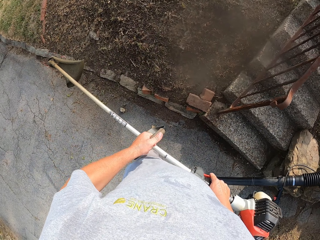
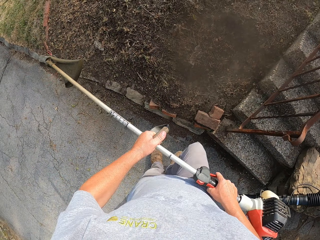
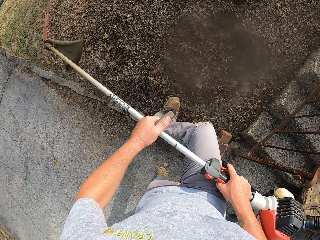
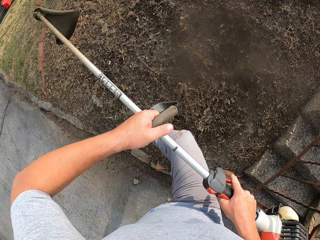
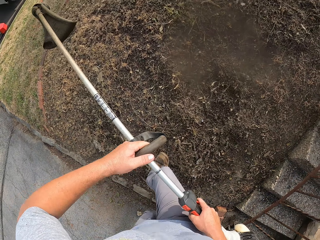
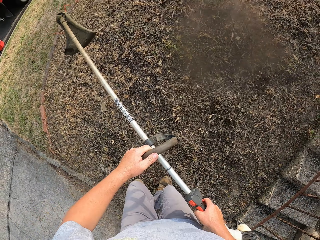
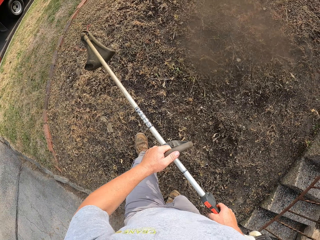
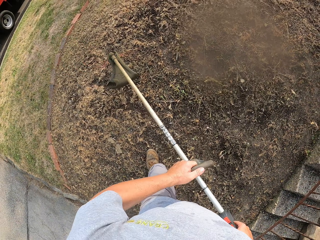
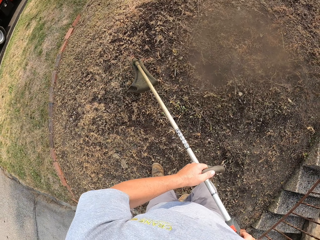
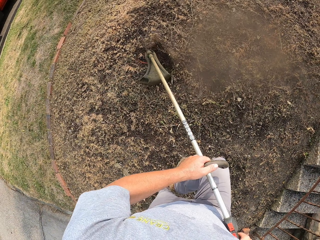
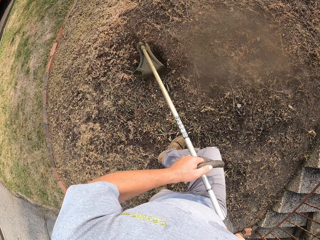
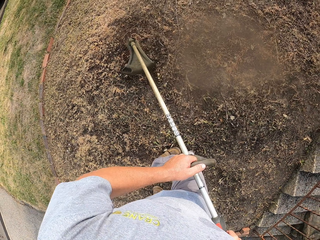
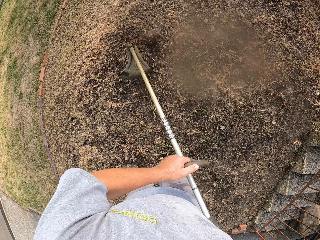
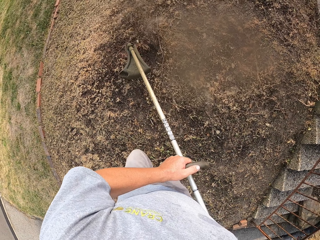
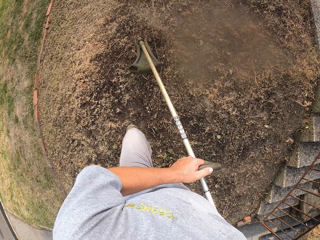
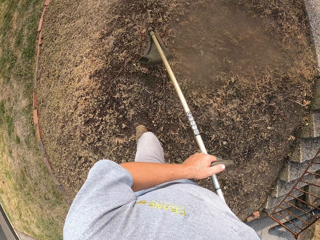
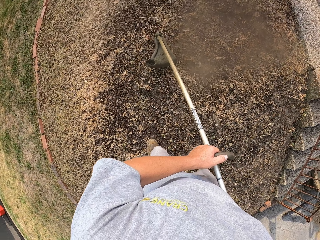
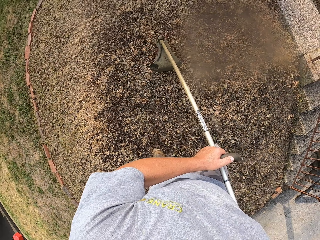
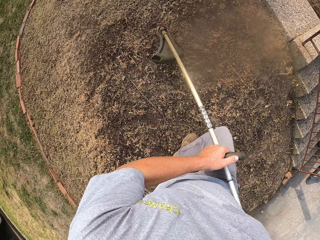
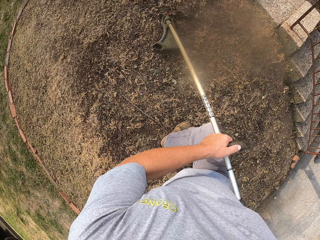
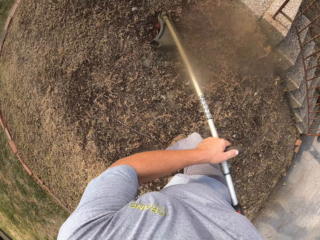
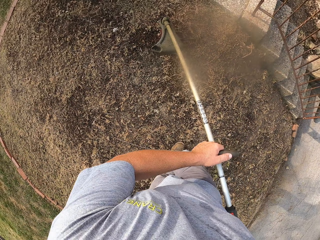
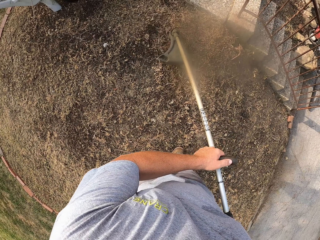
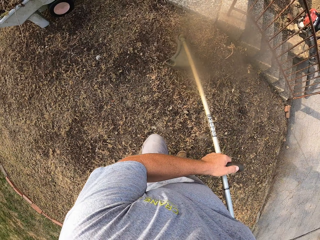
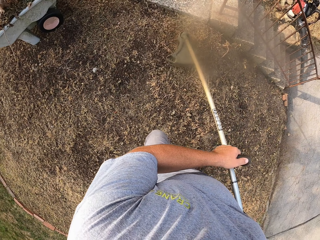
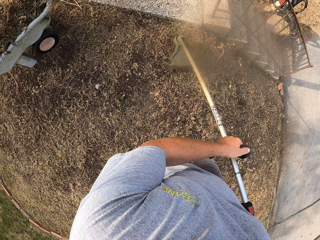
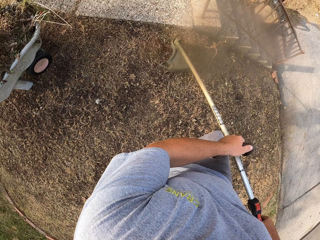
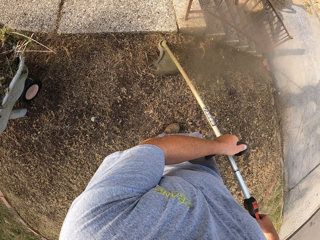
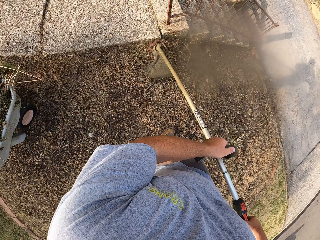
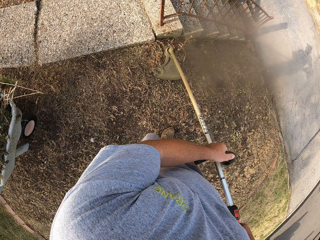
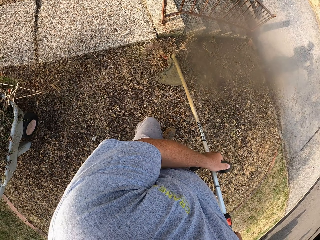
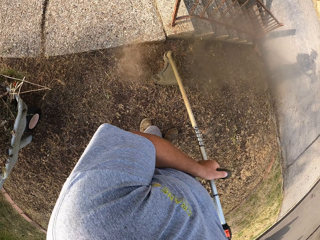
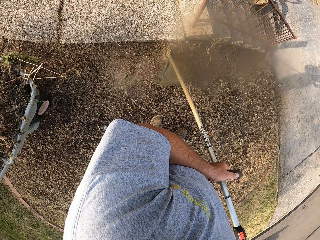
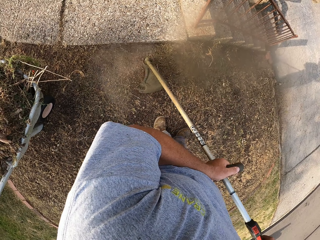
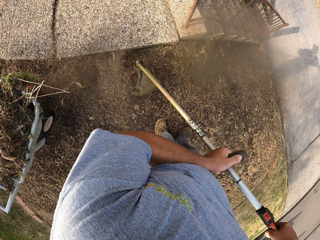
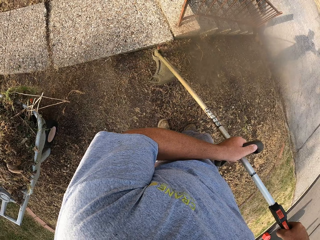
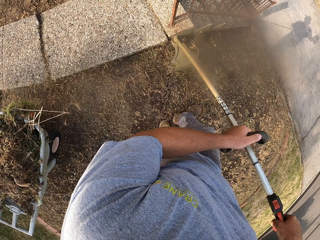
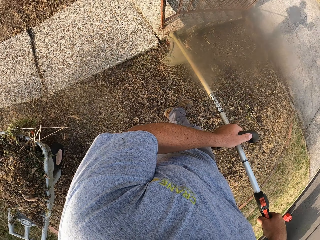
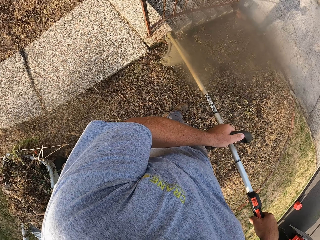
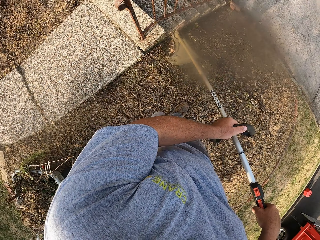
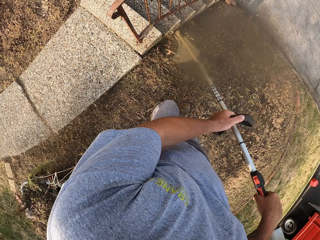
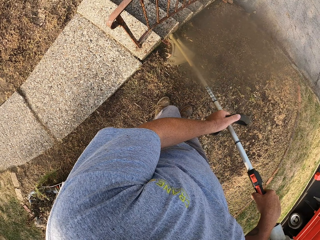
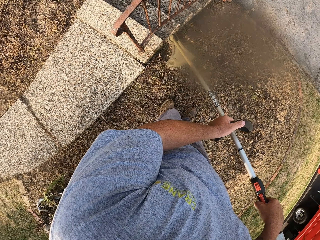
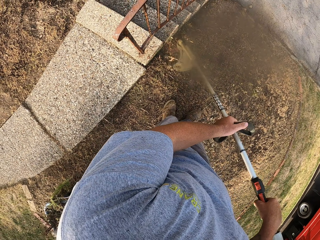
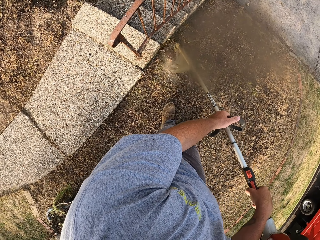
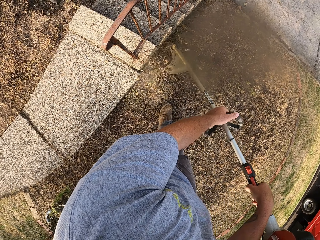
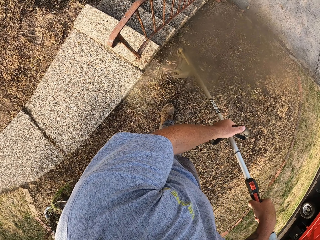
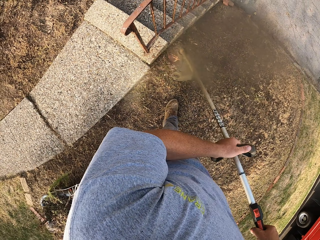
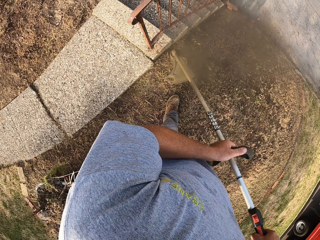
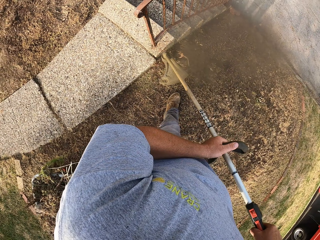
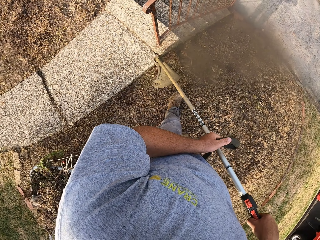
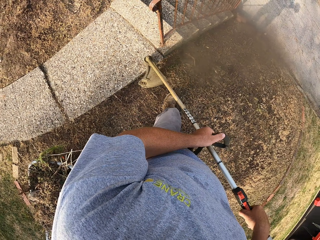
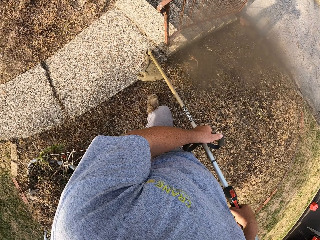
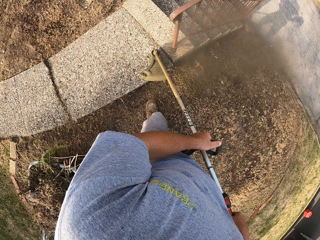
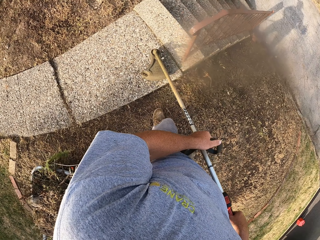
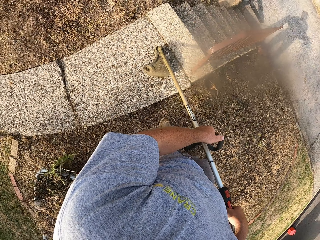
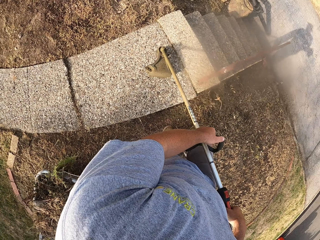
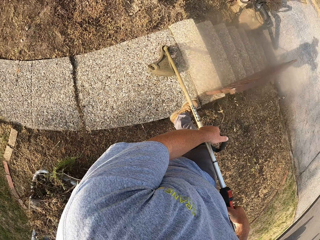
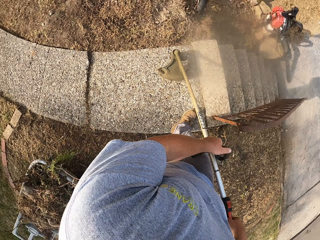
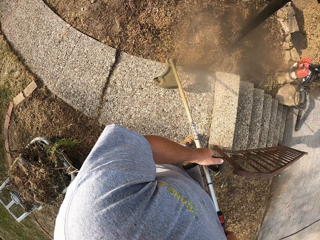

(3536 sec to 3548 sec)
The camera wearer walks around a garden.

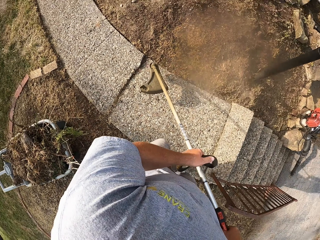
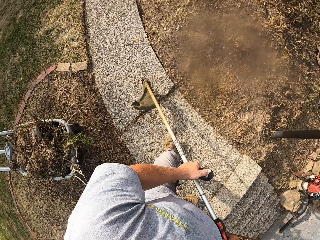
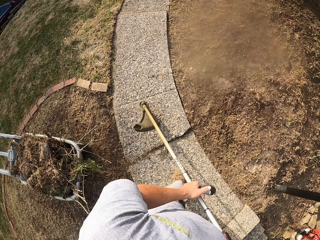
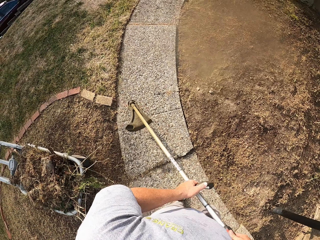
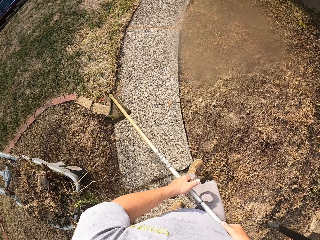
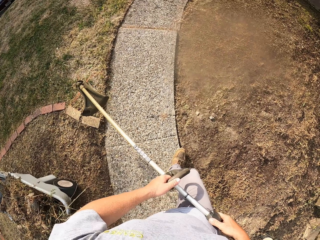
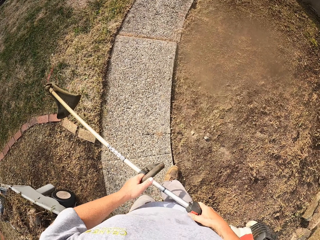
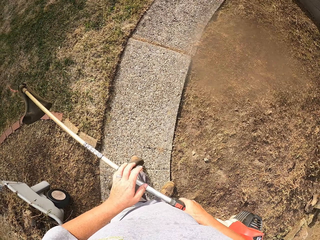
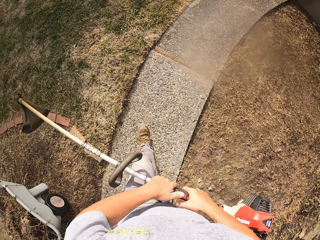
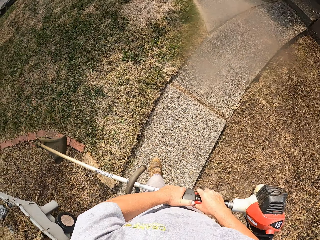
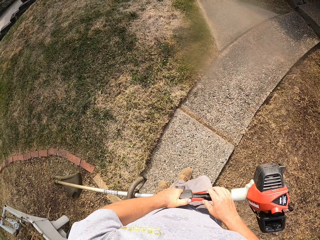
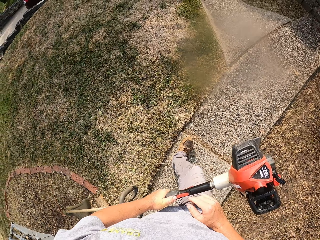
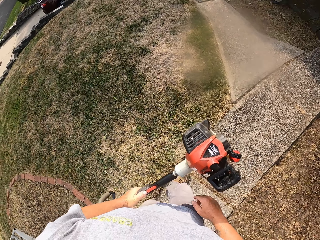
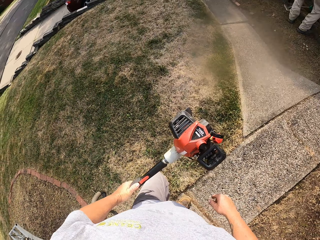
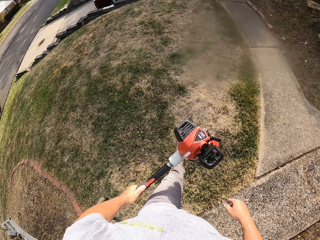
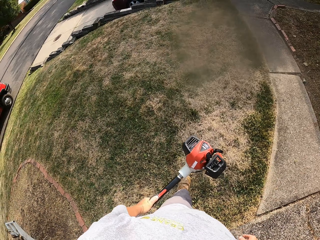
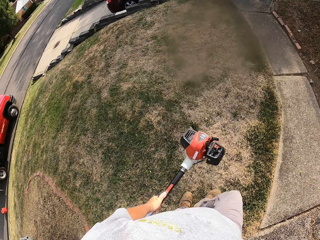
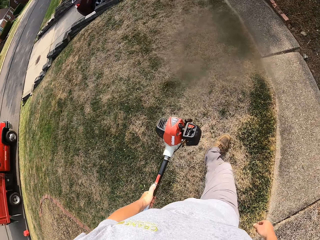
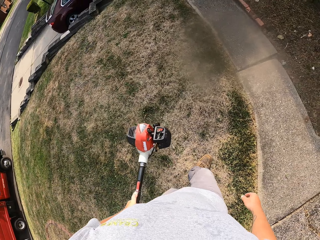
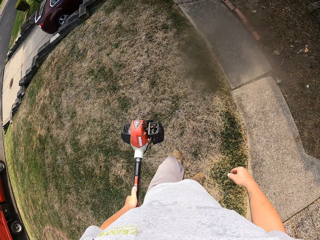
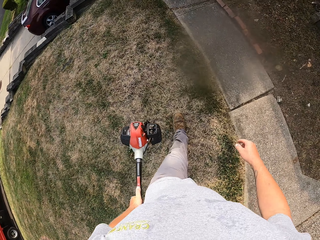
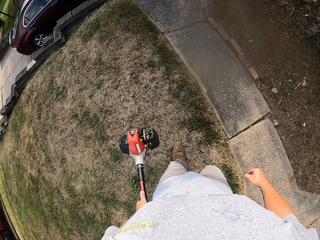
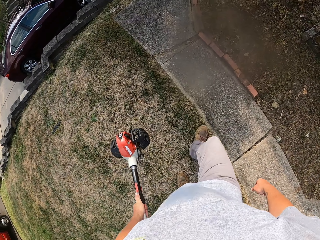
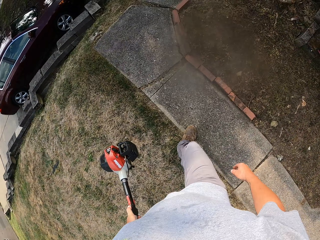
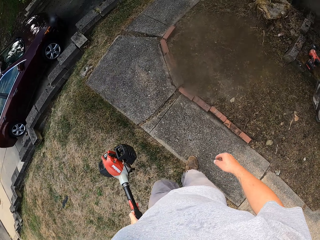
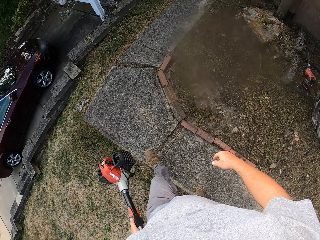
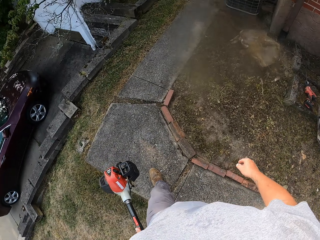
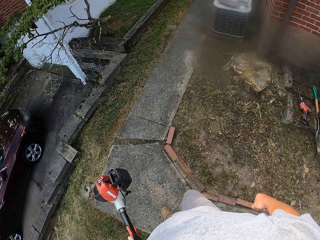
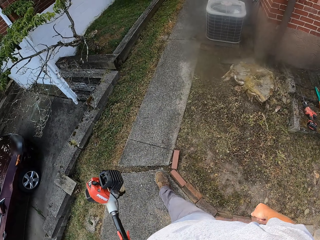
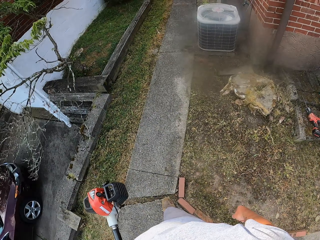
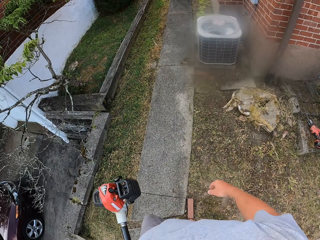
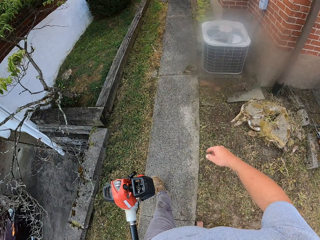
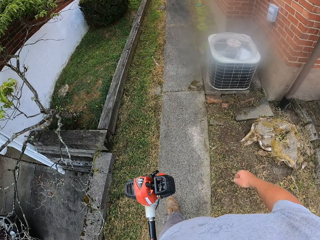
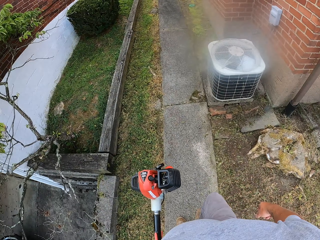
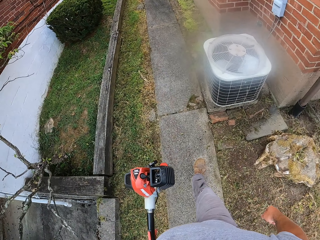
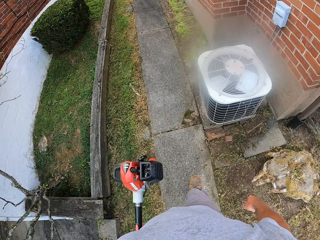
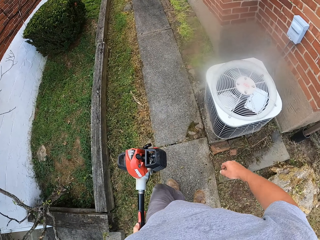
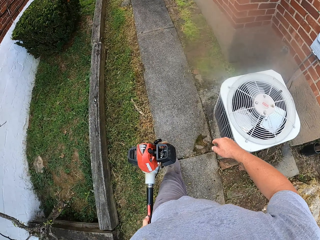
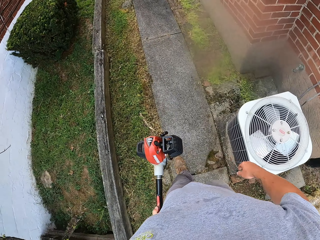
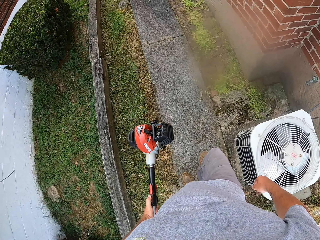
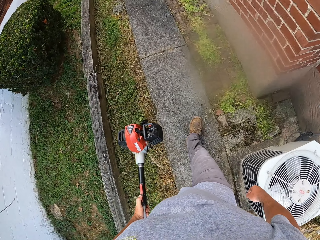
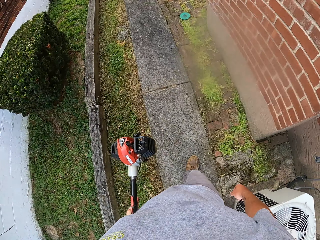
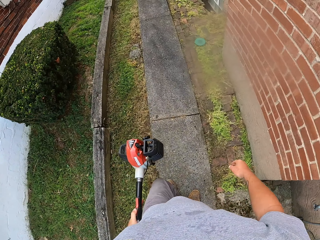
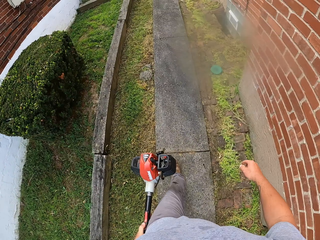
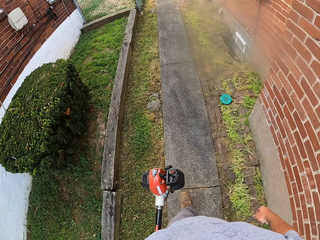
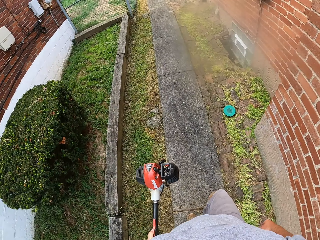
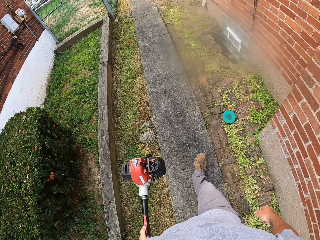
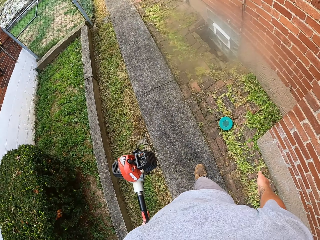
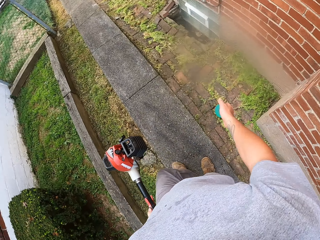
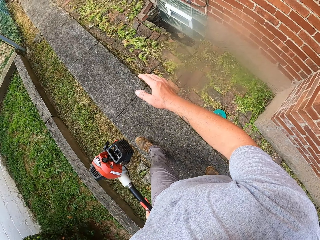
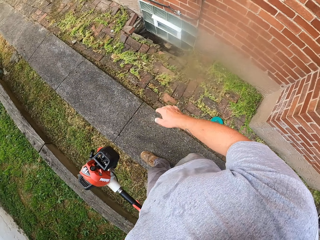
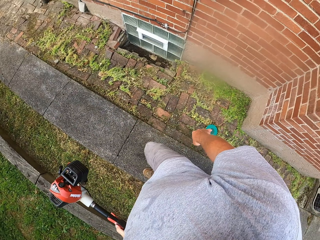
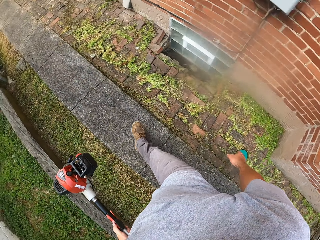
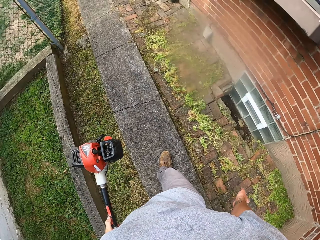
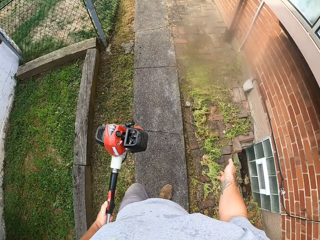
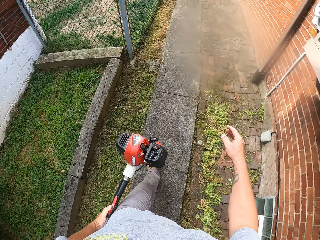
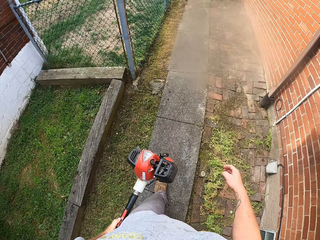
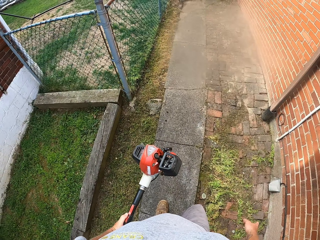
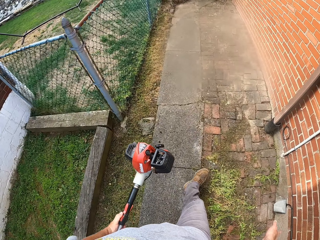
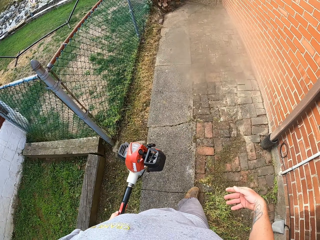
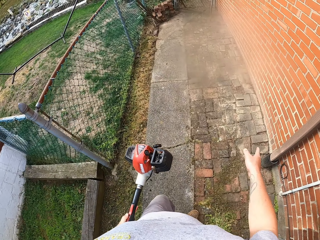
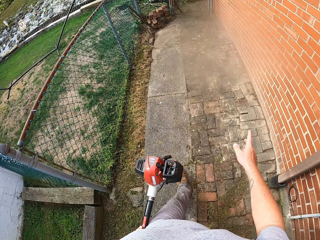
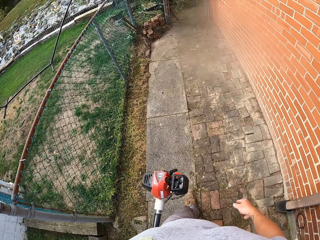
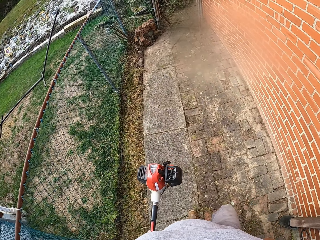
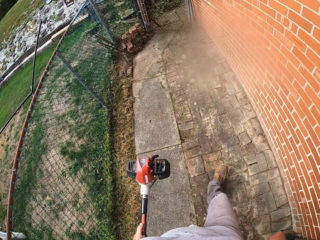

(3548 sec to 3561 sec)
The camera wearer walks around a sidewalk. They walk around the field.
